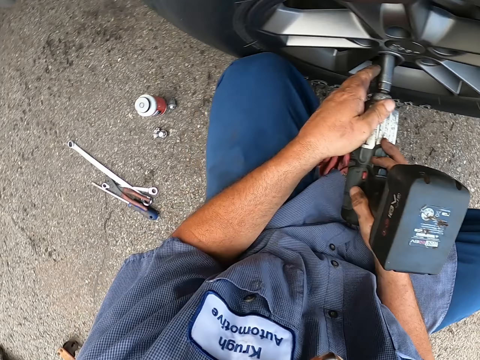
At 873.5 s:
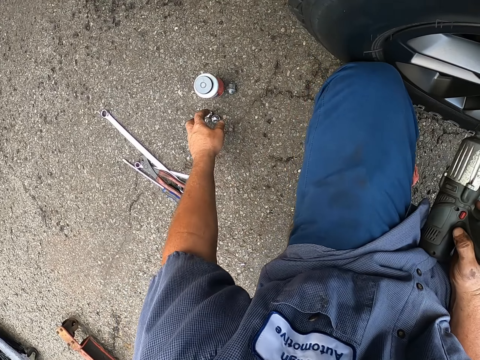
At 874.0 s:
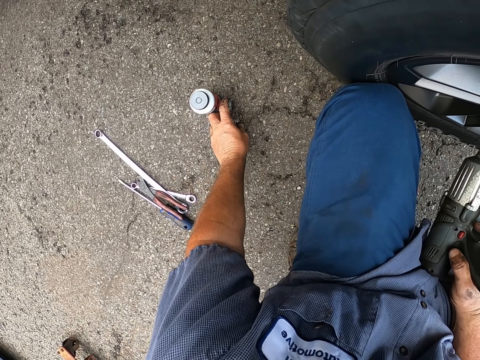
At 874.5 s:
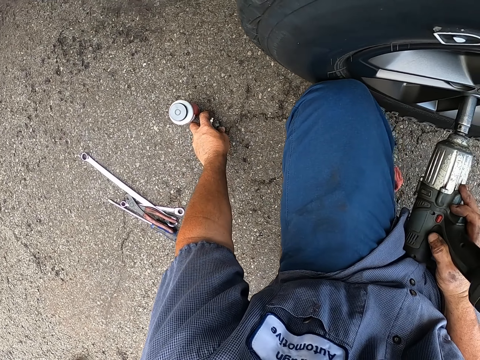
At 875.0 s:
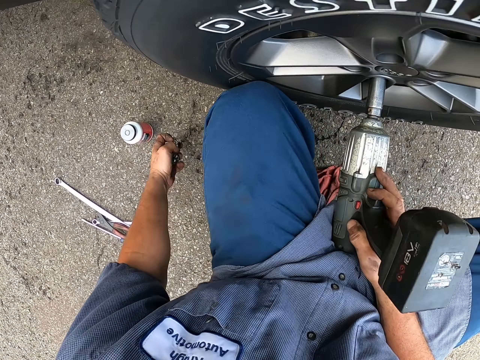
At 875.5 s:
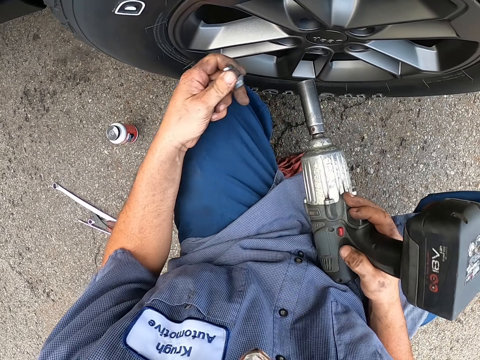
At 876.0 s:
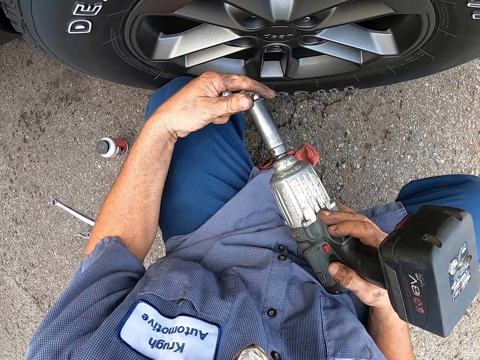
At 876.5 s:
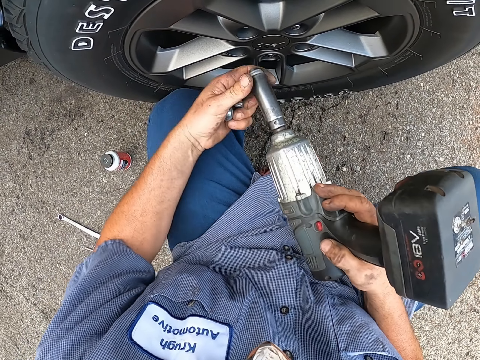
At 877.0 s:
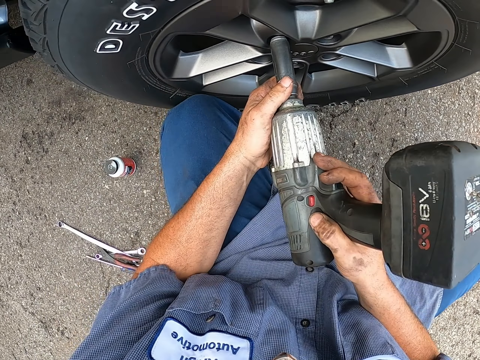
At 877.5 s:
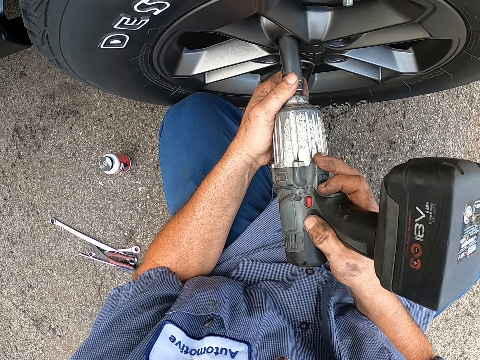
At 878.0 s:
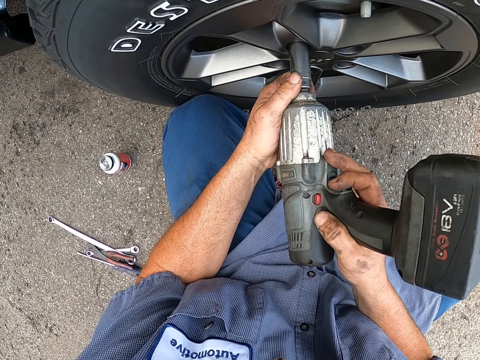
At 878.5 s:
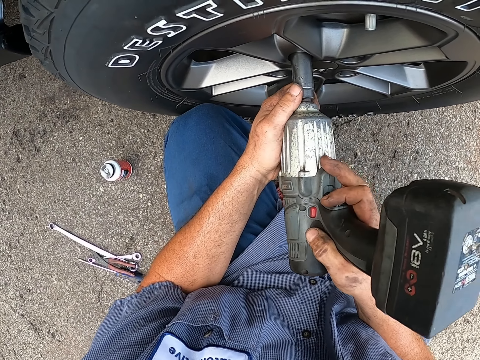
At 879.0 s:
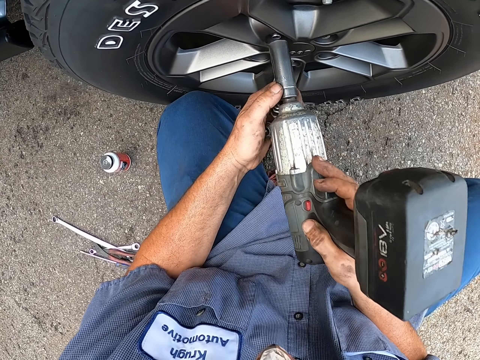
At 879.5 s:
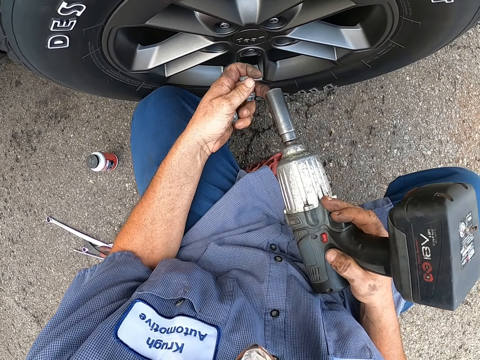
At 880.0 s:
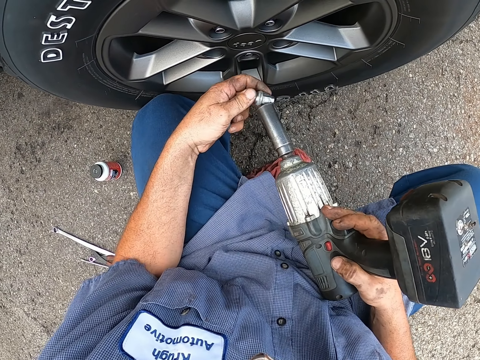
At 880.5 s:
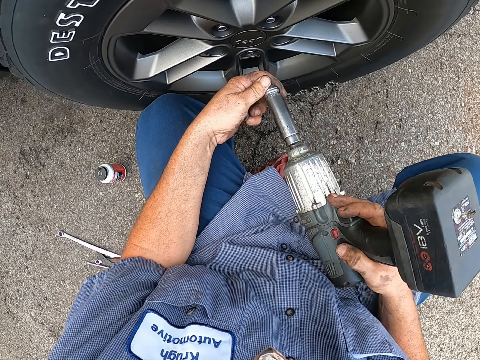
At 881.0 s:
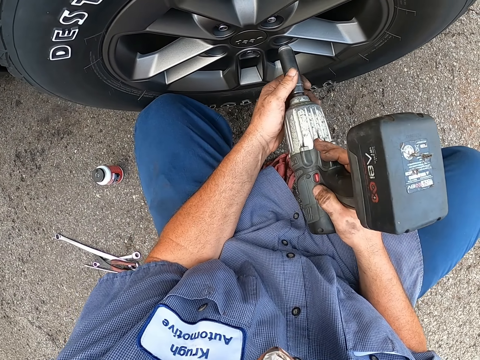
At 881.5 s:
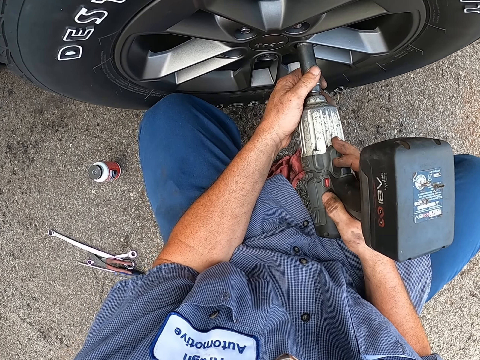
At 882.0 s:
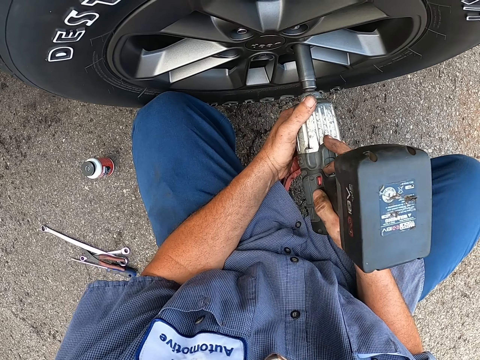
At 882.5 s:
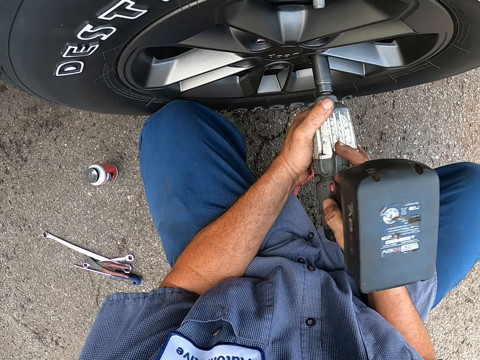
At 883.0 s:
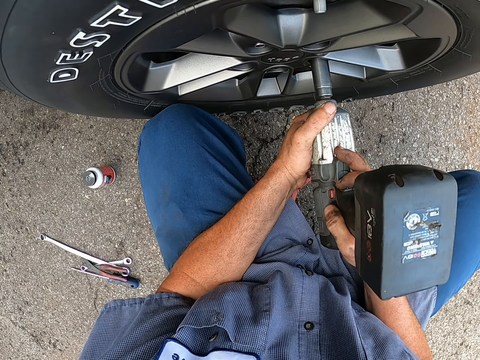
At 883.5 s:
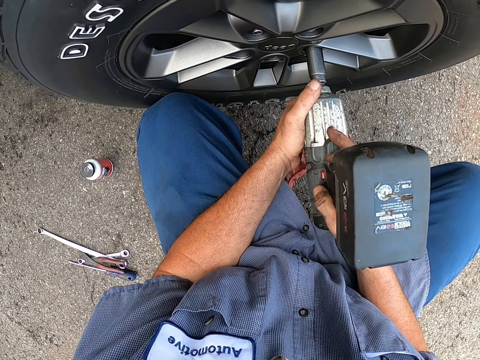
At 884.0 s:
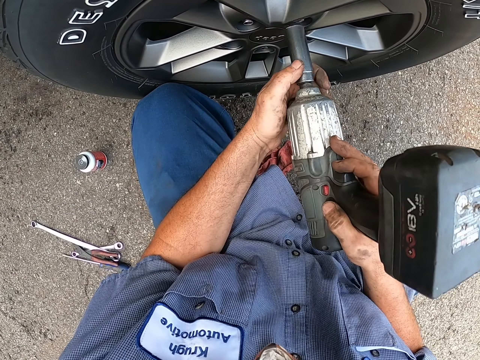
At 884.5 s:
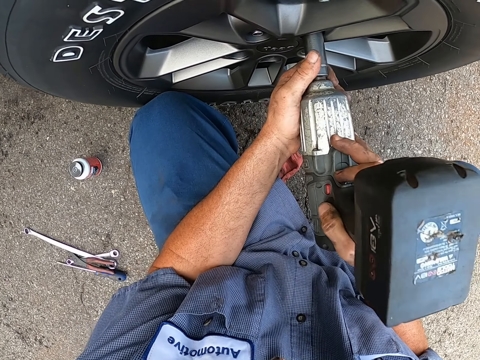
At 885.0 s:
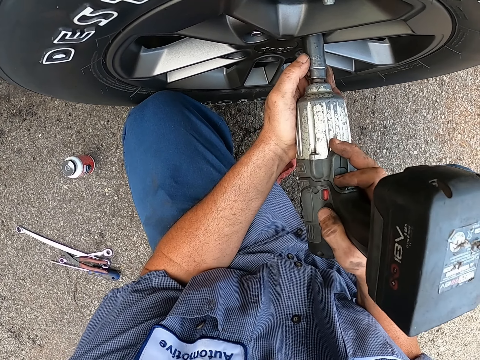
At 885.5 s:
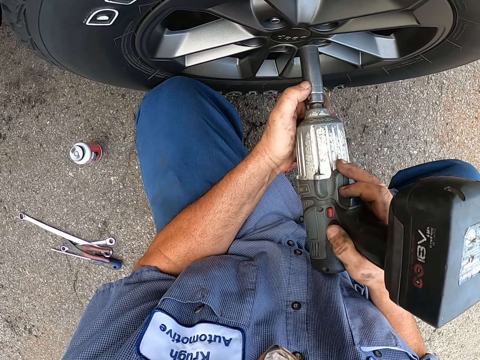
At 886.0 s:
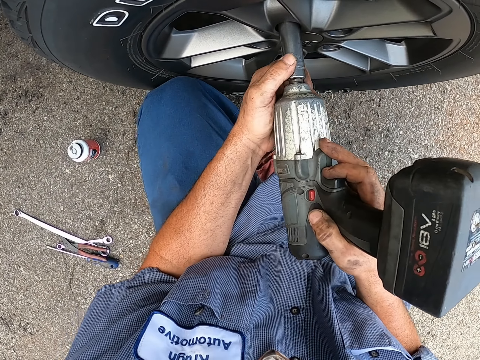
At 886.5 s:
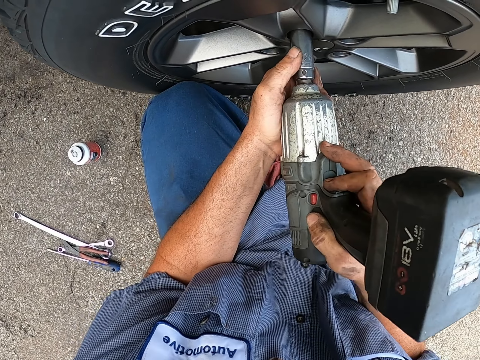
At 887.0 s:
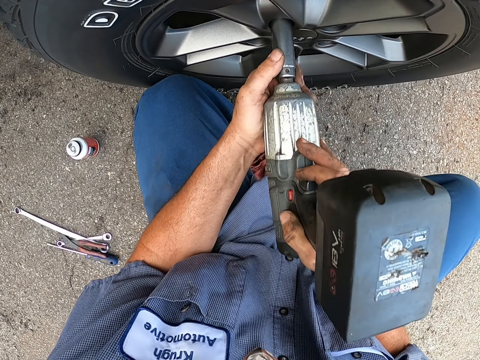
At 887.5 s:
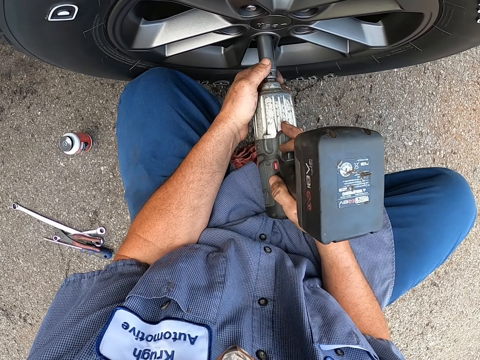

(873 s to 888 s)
The camera wearer picks up nuts. They insert a nut into the electric wrench. They put the nut into the wheel studs using the electric wrench. They insert the nut into the electric wrench. They put the nut into the wheel studs using the electric wrench. They tighten the nut using the electric wrench.

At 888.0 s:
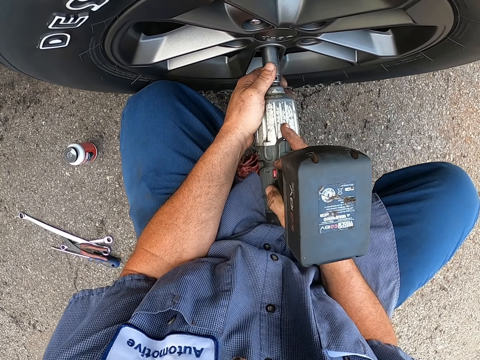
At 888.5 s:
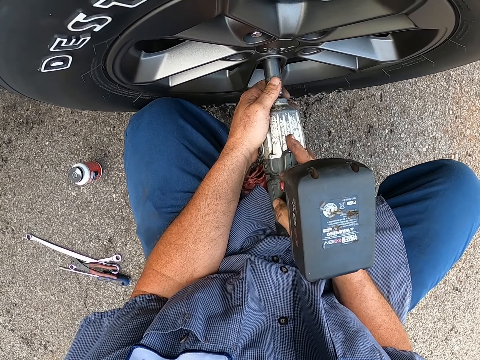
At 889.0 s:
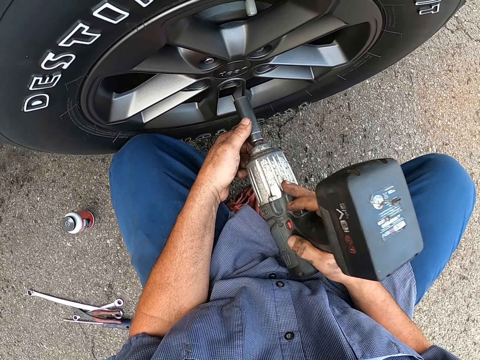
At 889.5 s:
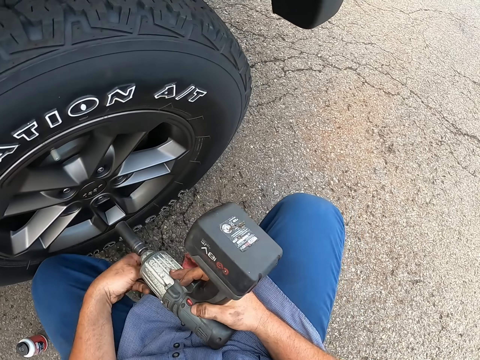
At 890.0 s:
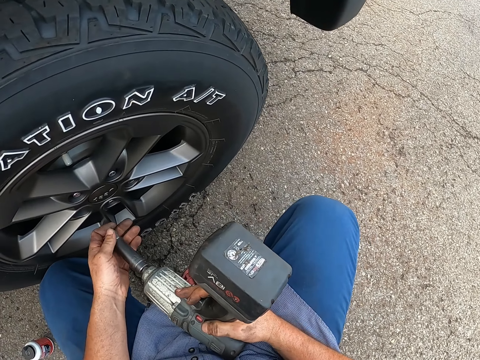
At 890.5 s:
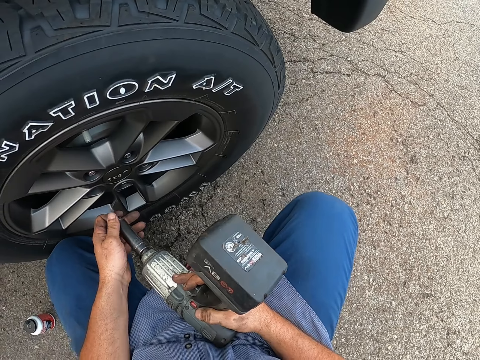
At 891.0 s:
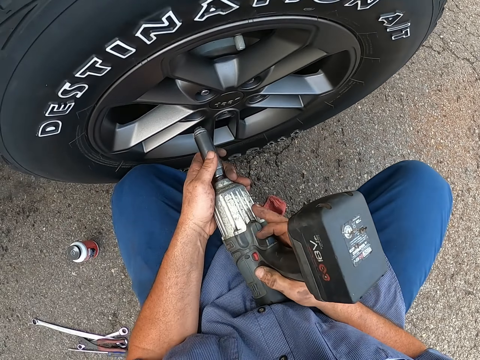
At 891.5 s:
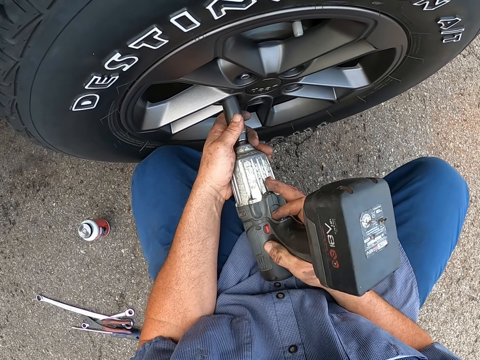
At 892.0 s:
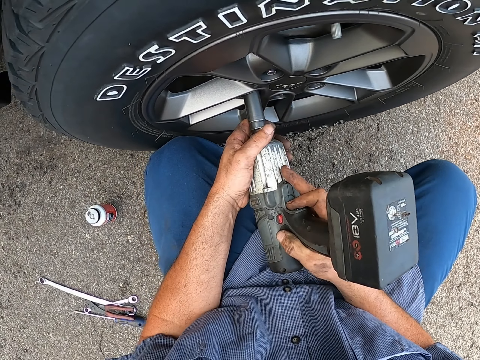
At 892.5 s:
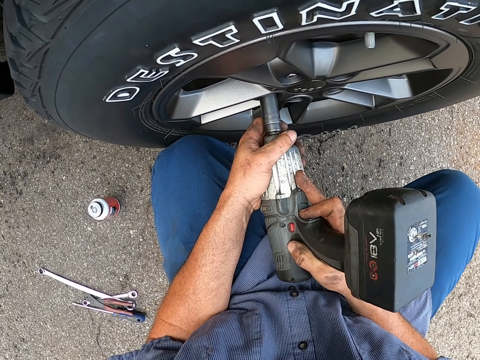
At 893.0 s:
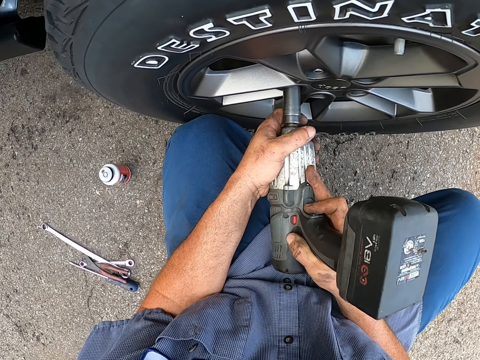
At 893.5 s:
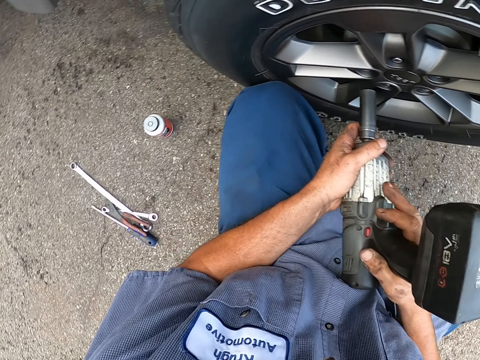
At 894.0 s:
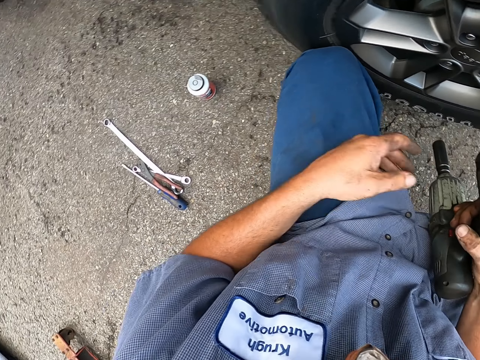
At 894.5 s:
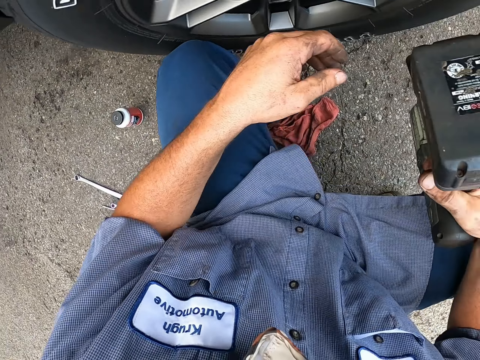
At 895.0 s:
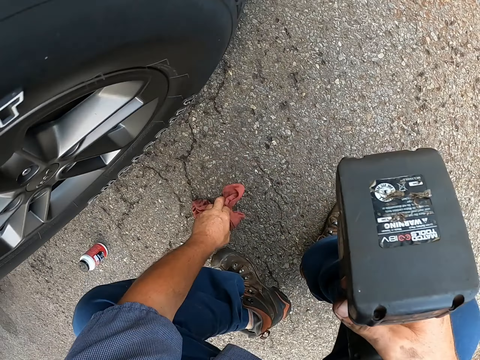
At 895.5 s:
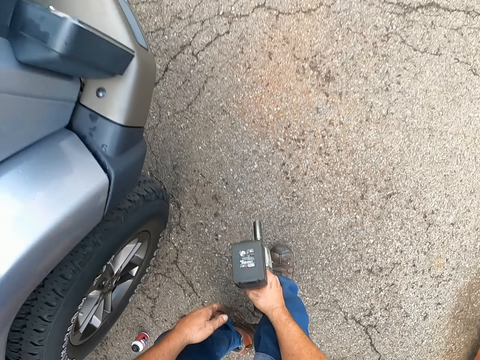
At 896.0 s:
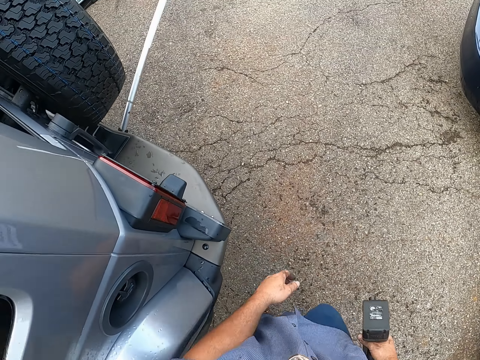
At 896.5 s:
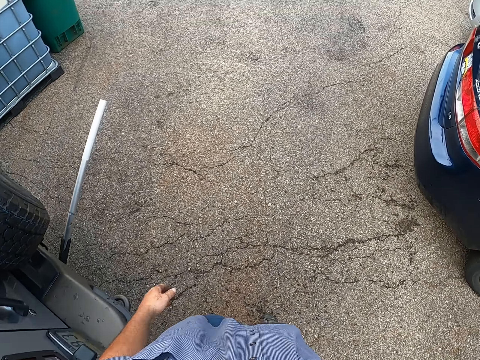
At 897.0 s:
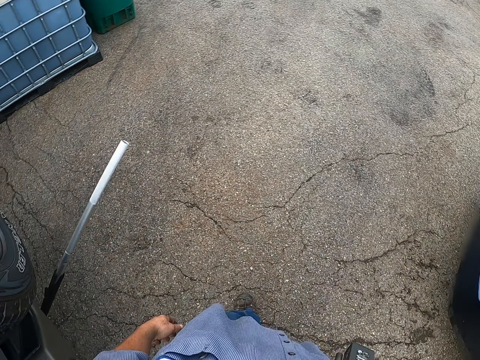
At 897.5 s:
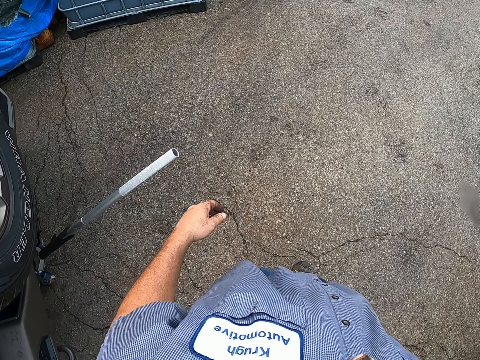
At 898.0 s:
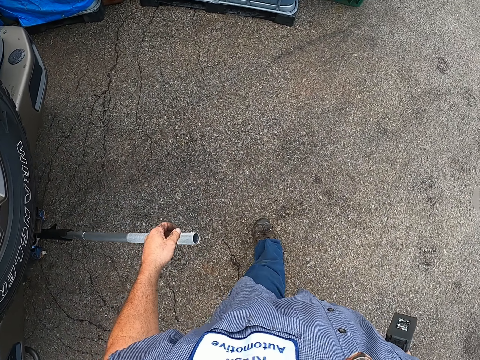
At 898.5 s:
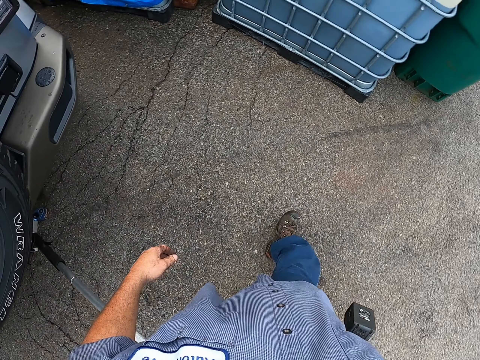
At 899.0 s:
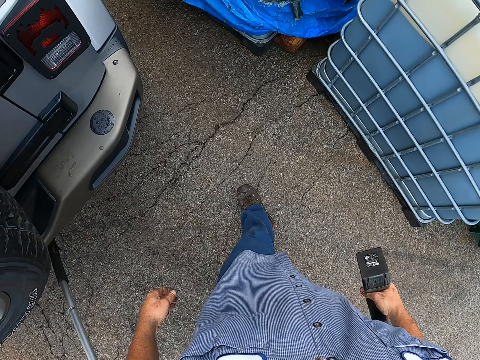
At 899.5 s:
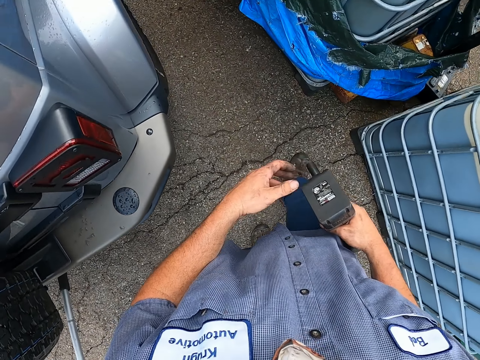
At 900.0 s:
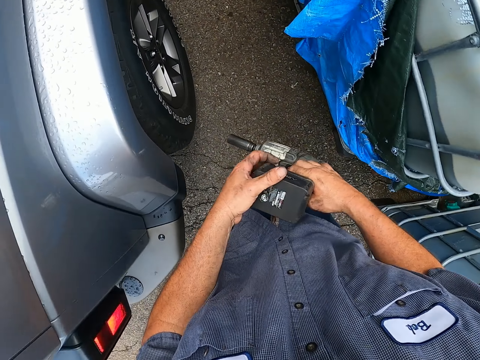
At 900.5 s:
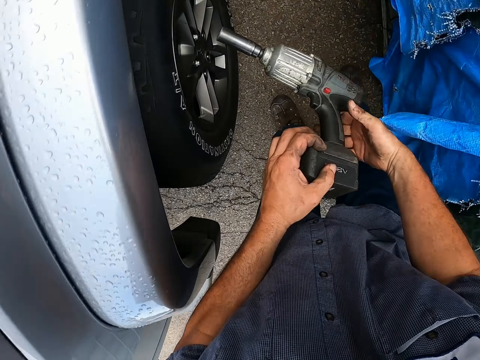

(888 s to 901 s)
The camera wearer inserts a nut into the electric wrench. They put the nut into the wheel studs using the electric wrench. They move a piece of cloth aside. They stand up. They walk around the car at the garage.
